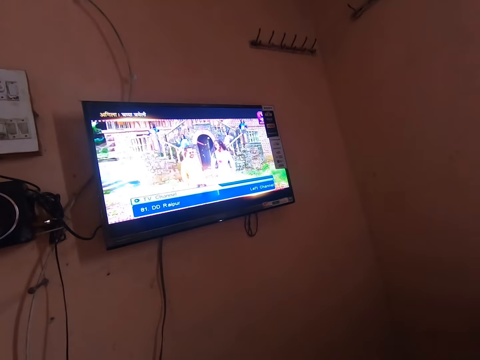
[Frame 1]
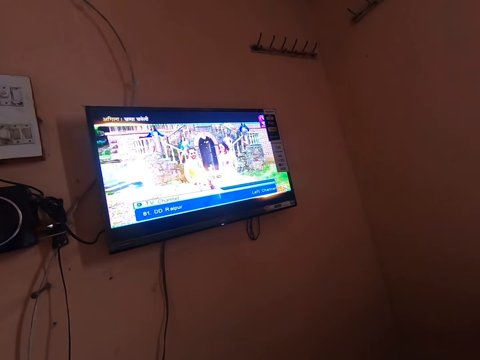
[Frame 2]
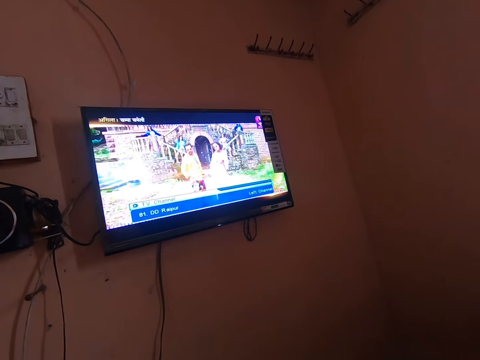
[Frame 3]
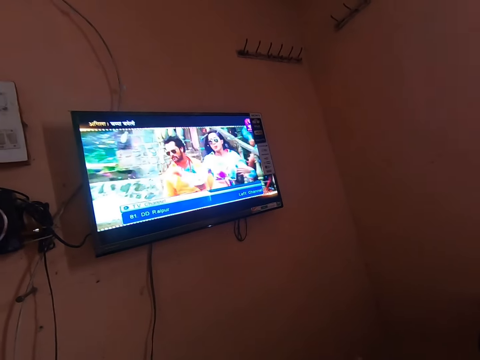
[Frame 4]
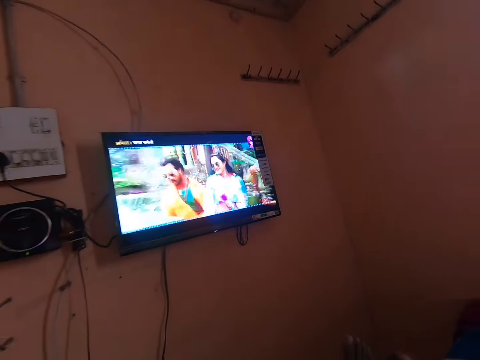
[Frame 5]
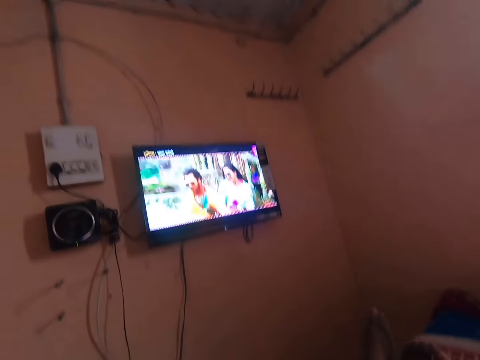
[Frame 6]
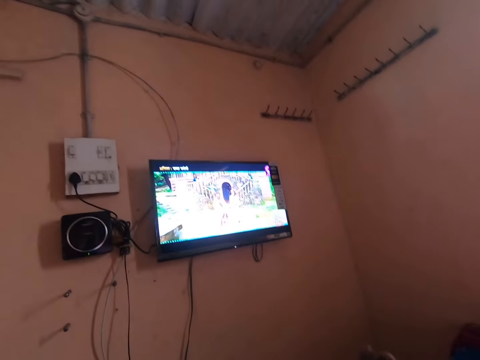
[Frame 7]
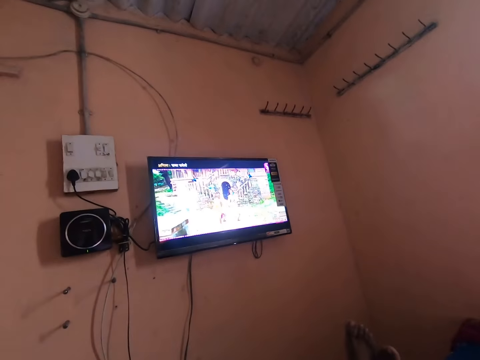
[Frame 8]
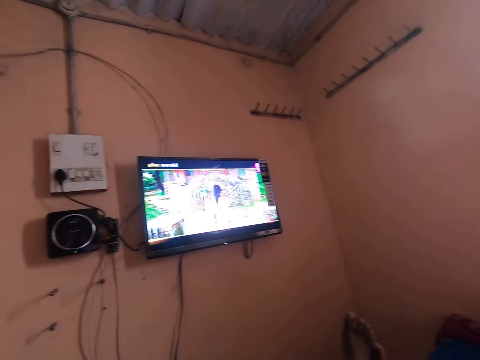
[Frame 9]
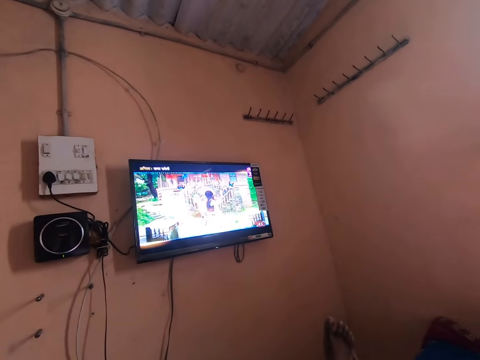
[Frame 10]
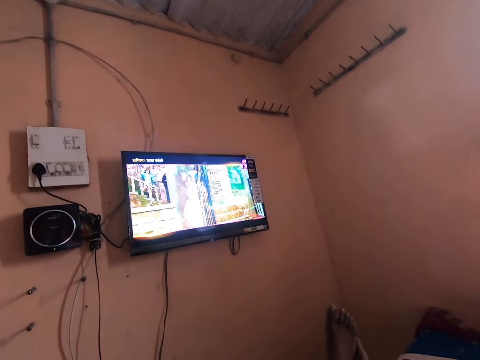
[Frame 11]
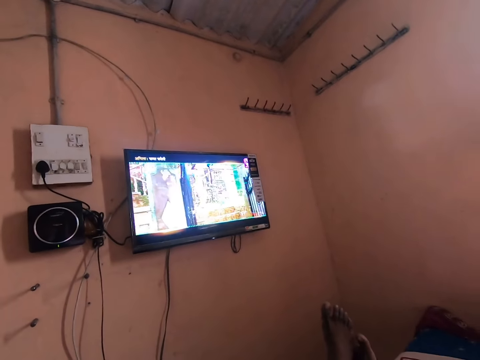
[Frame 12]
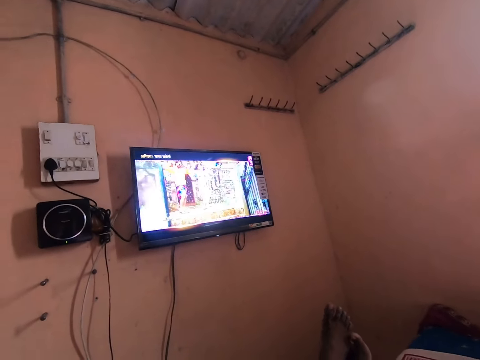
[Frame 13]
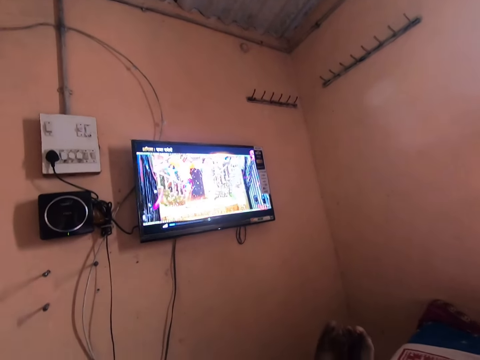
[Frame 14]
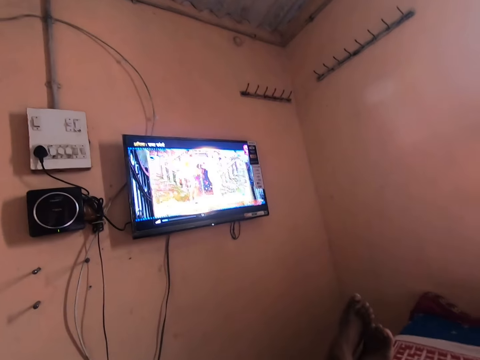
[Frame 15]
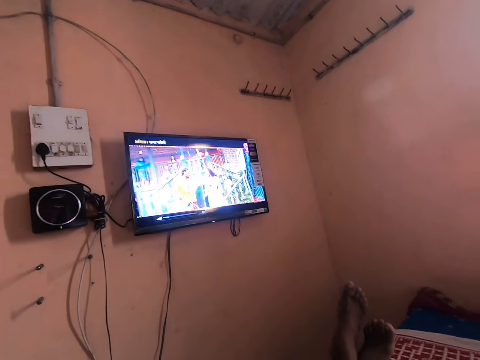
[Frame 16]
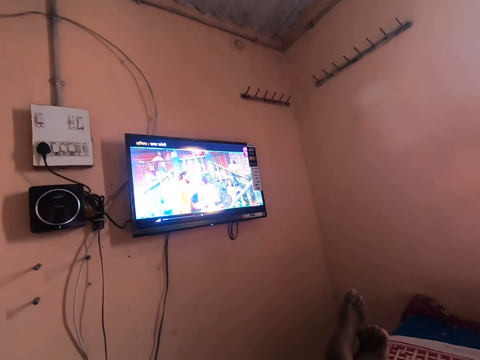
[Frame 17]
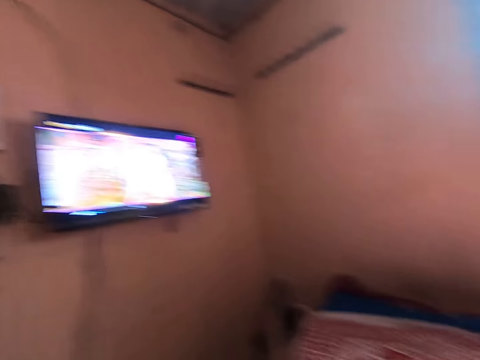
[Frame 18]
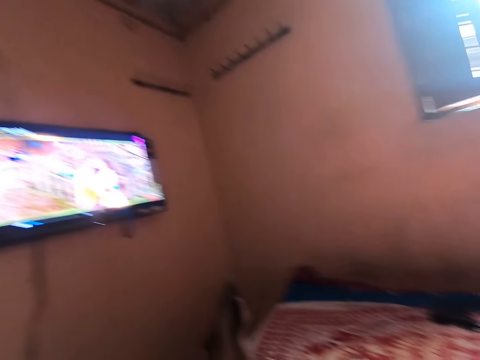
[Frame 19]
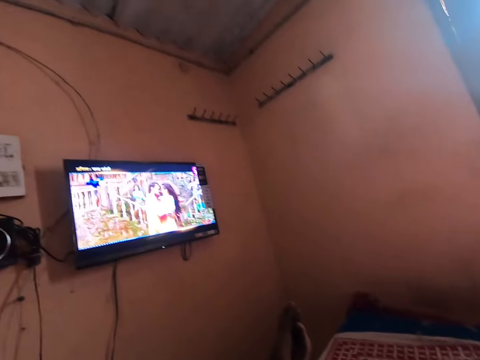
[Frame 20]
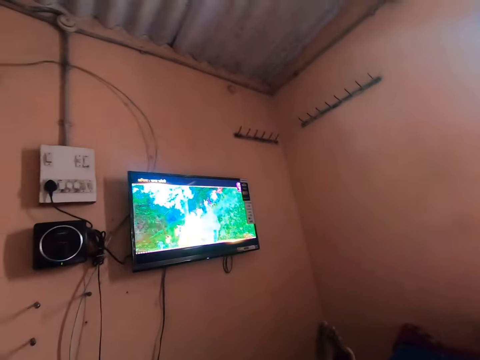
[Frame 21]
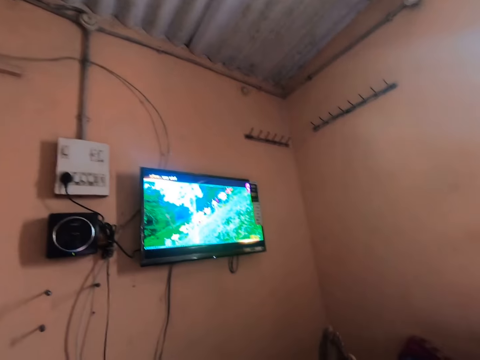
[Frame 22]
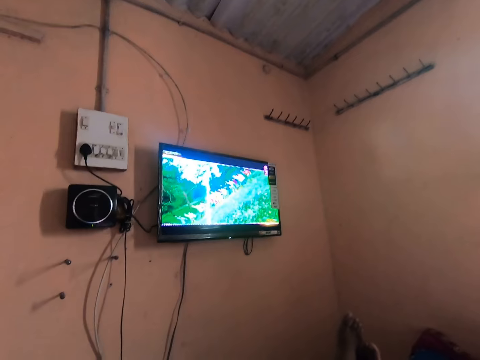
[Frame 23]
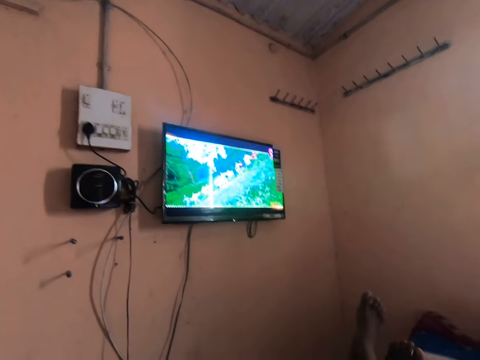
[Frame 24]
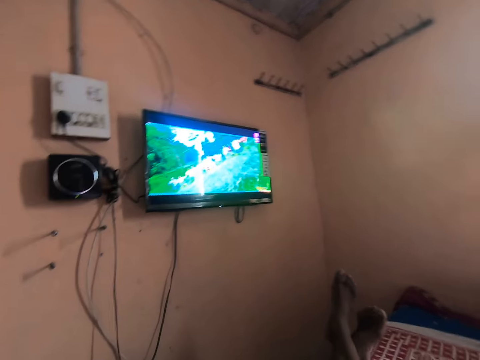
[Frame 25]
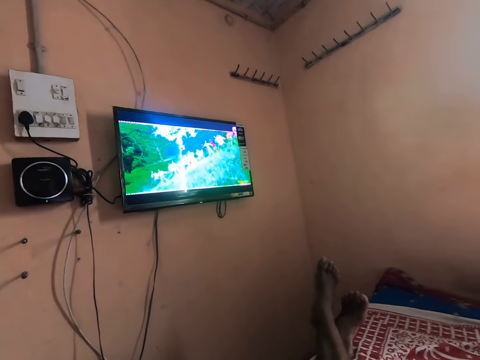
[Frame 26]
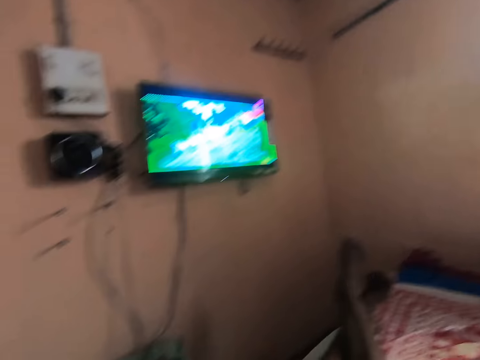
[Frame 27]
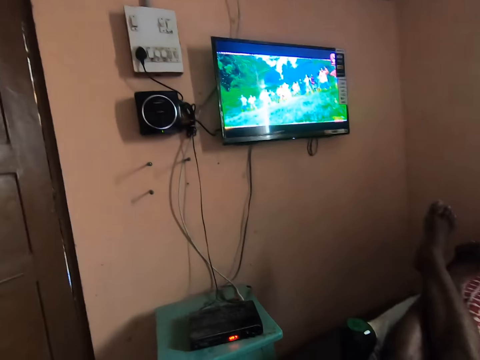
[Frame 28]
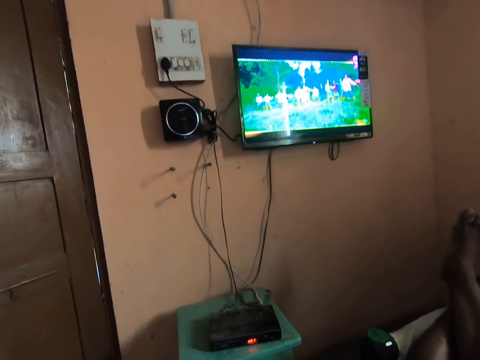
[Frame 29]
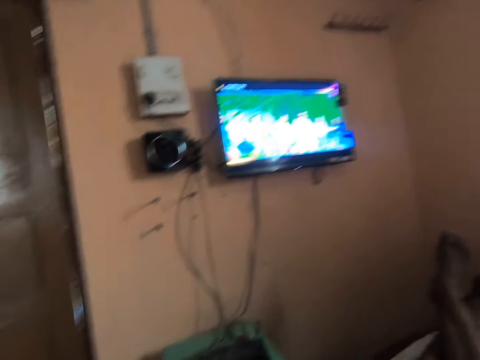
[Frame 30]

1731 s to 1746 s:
The camera wearer rubs his feet together. He looks around the room.

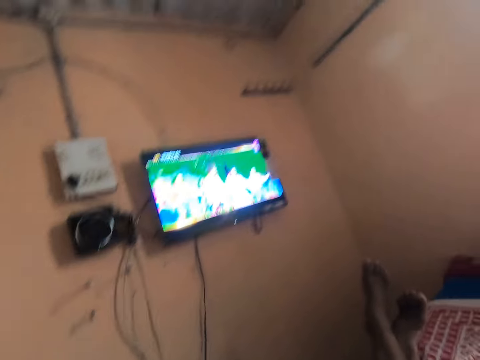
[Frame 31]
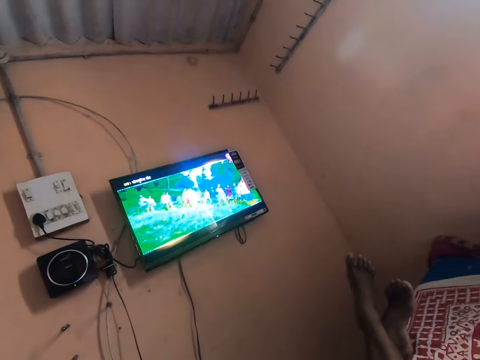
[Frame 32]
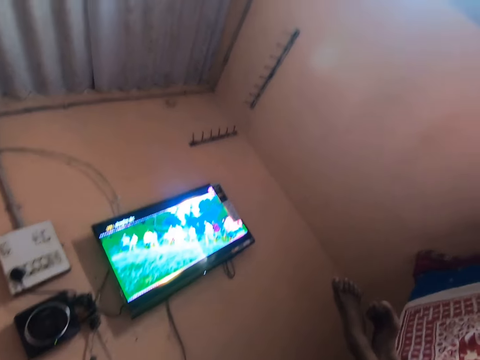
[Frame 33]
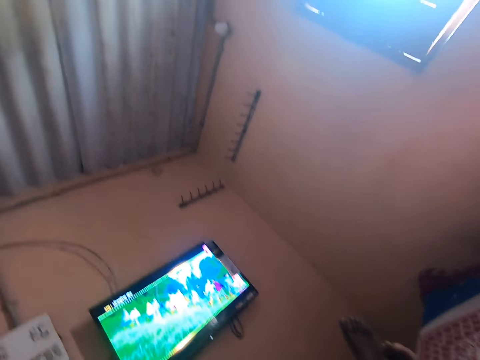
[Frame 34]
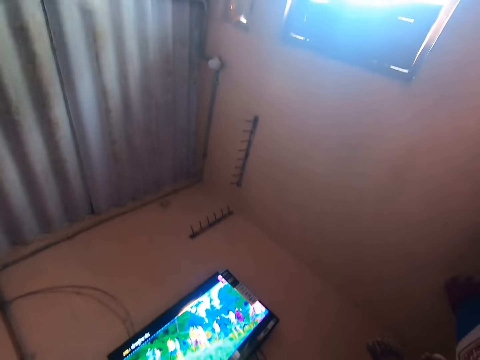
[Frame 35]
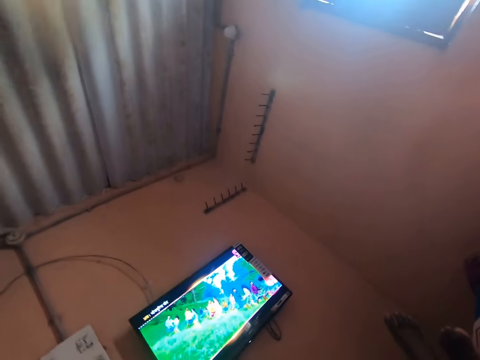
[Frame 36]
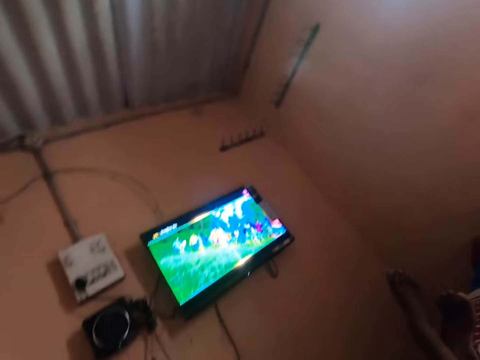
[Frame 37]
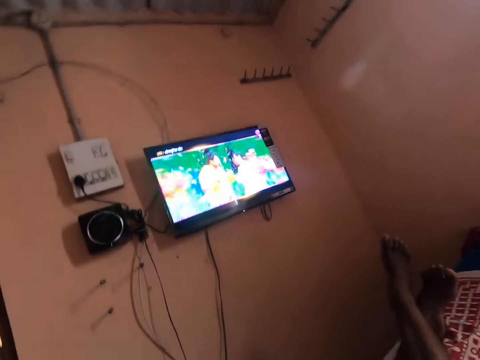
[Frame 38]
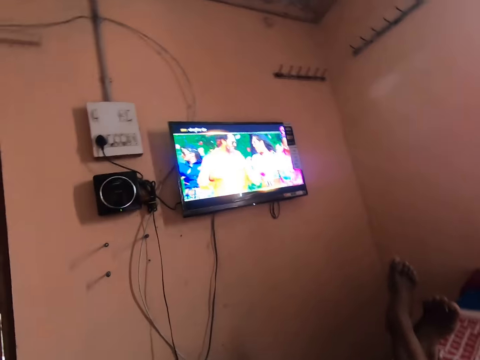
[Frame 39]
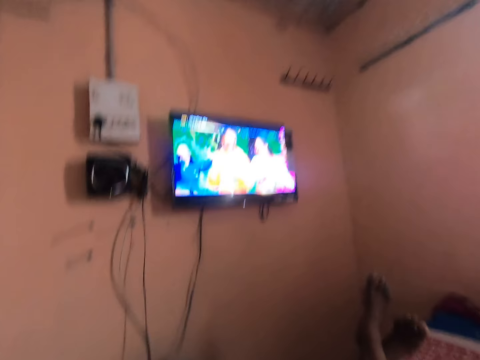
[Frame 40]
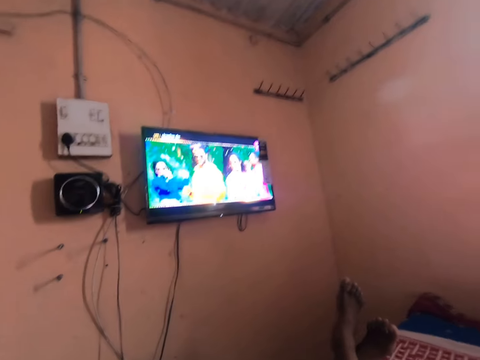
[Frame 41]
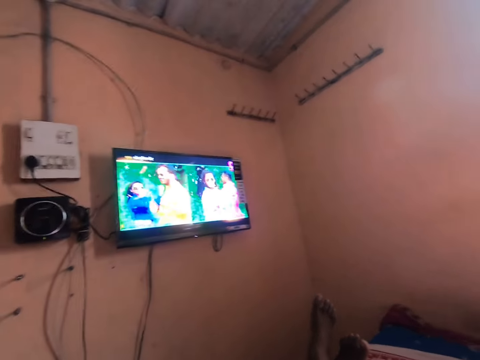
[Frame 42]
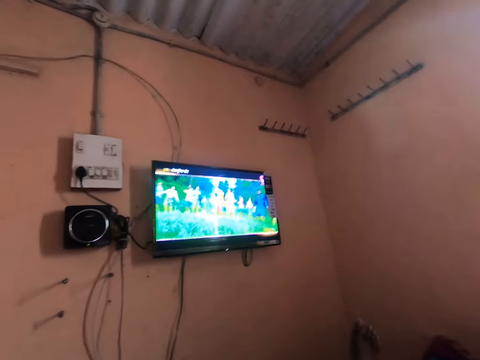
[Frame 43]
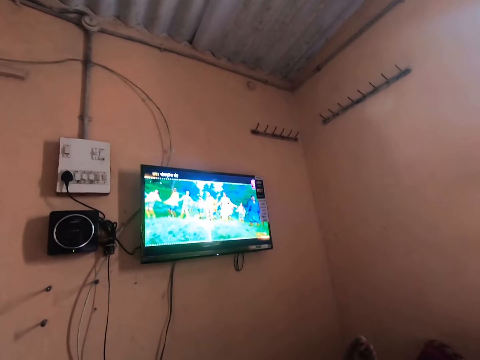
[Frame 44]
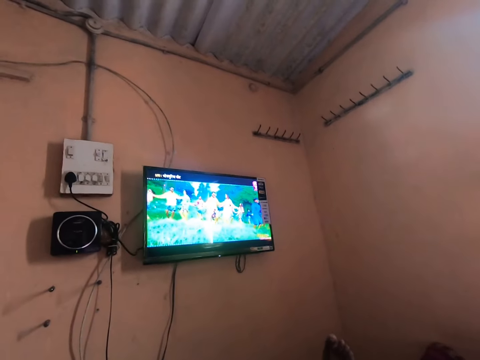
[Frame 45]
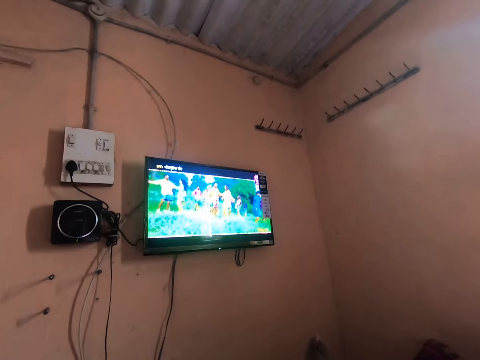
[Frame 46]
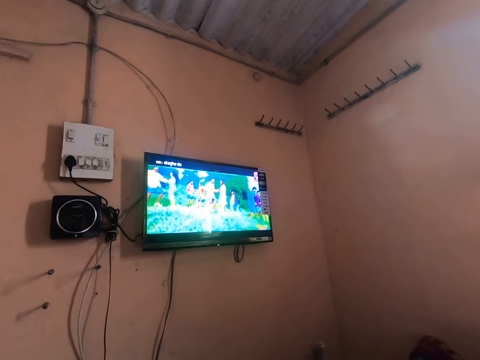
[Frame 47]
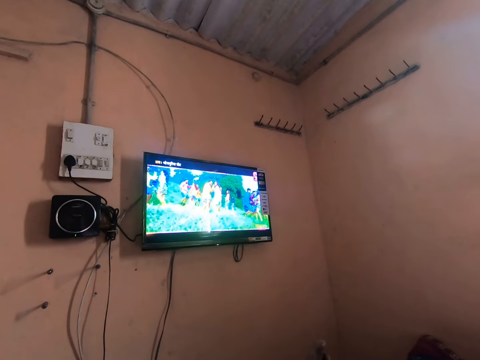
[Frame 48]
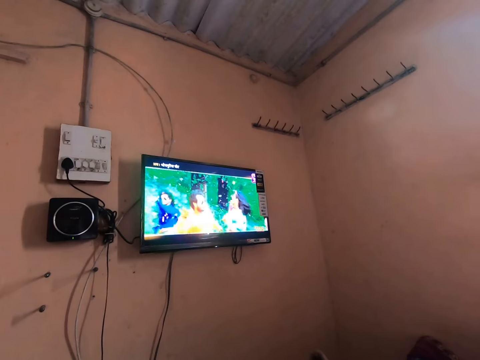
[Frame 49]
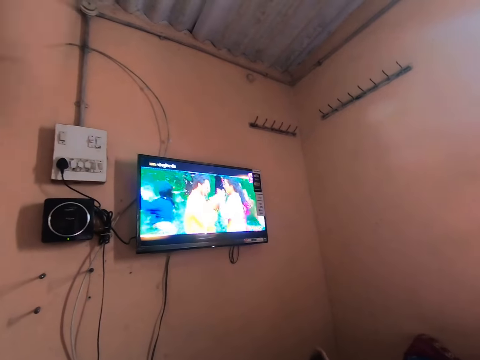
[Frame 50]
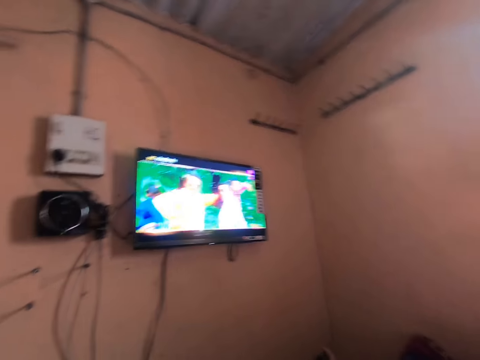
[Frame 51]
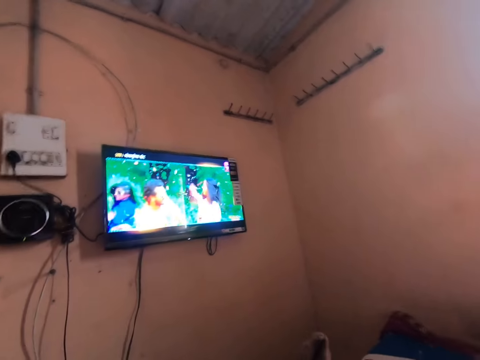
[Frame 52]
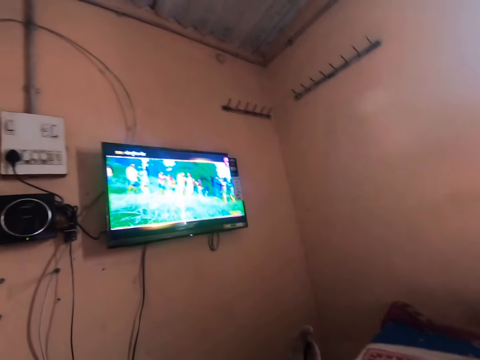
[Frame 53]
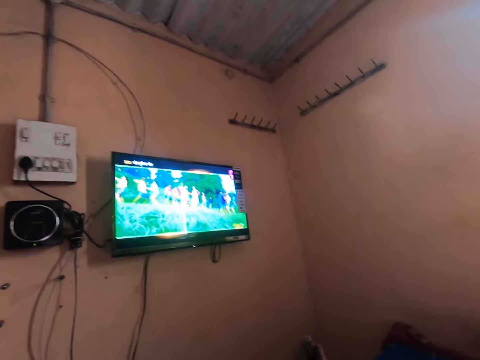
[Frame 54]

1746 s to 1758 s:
The camera wearer moves his feet. He rubs his feet together.
